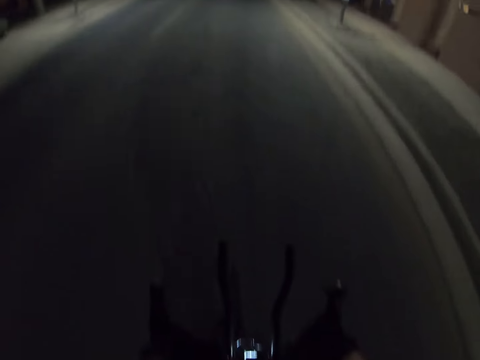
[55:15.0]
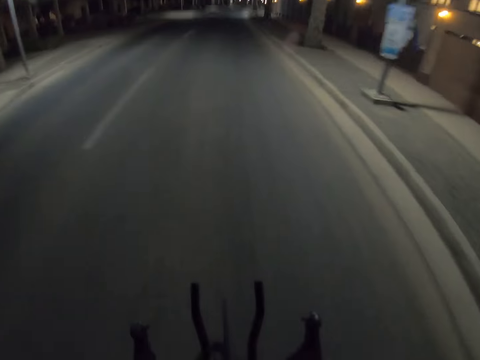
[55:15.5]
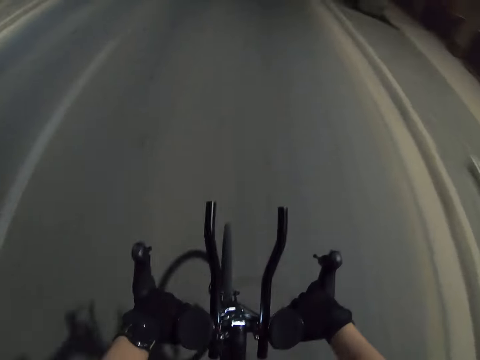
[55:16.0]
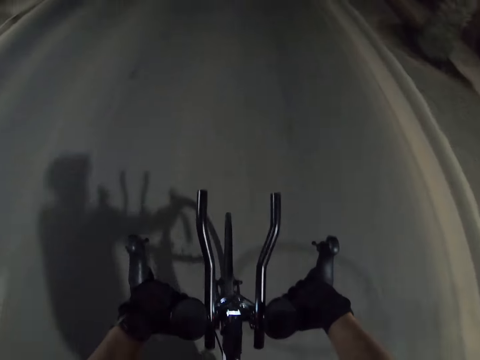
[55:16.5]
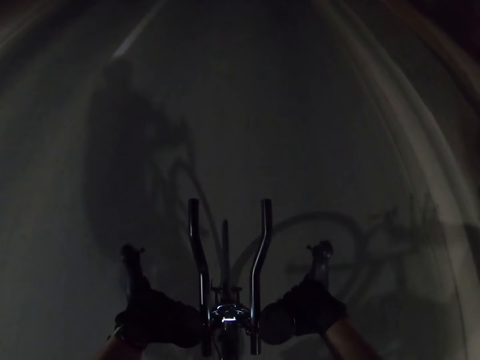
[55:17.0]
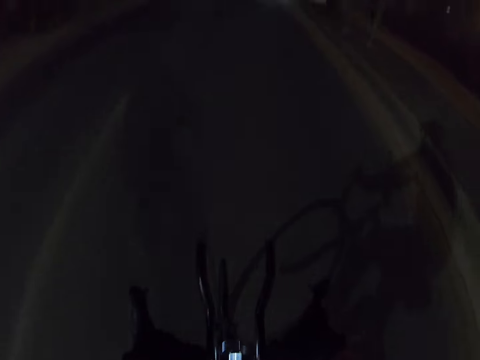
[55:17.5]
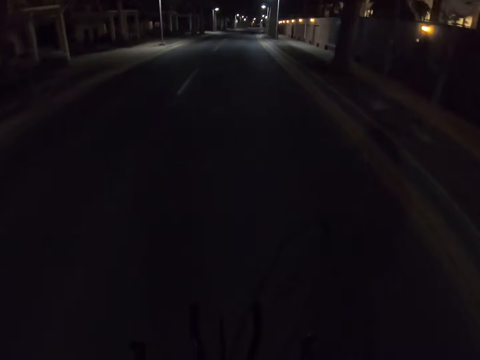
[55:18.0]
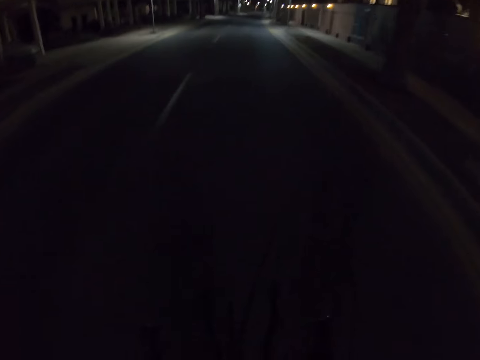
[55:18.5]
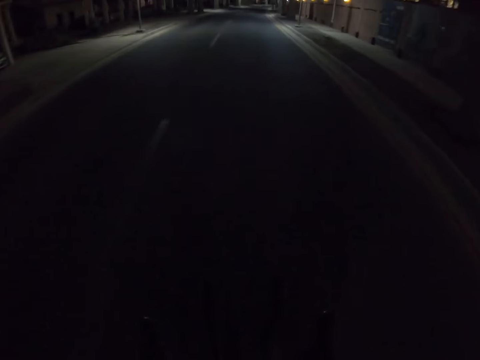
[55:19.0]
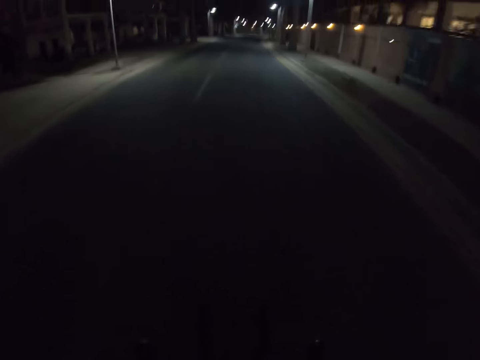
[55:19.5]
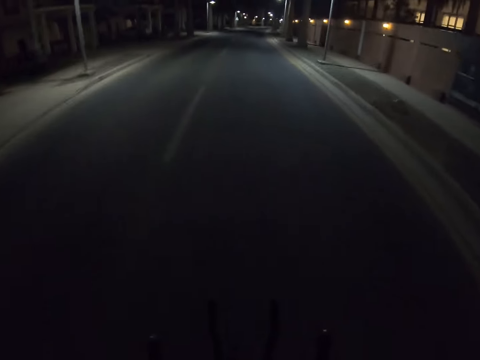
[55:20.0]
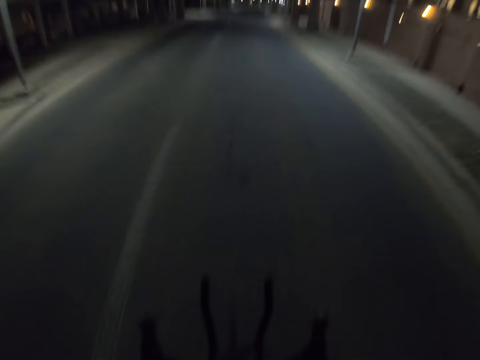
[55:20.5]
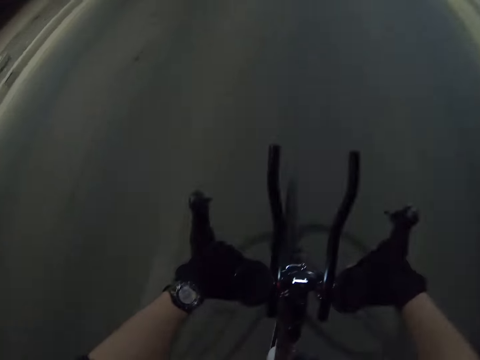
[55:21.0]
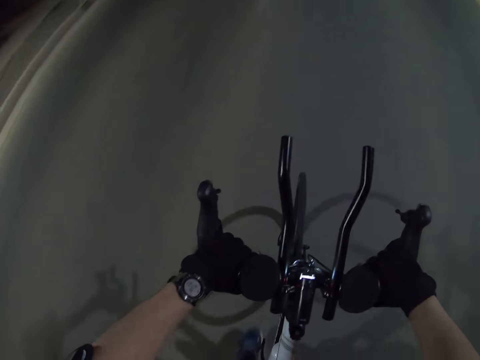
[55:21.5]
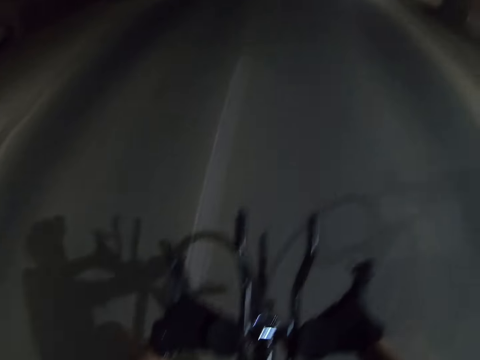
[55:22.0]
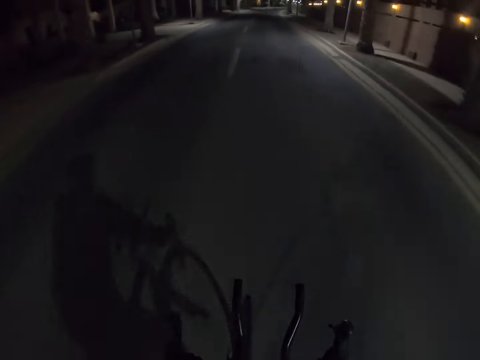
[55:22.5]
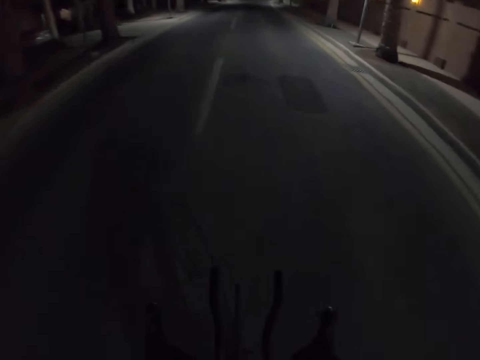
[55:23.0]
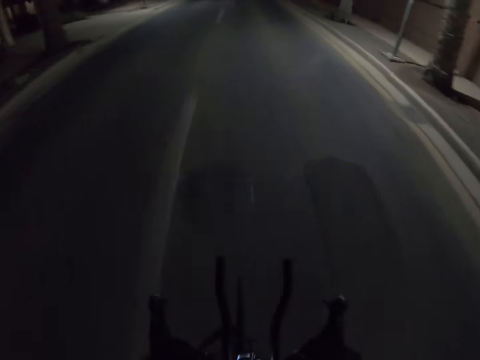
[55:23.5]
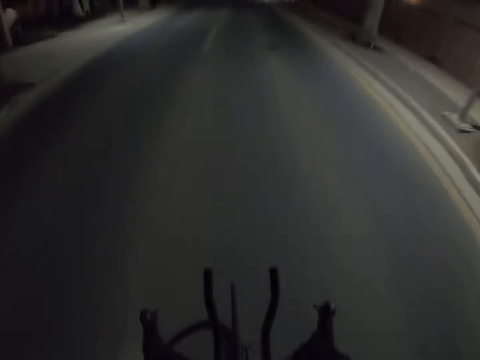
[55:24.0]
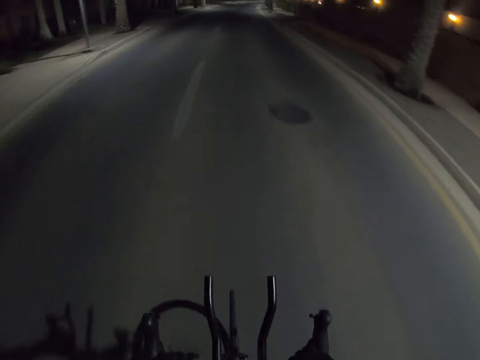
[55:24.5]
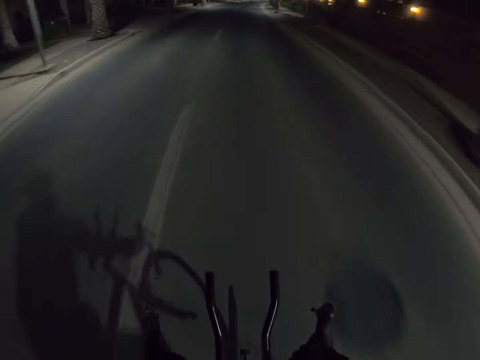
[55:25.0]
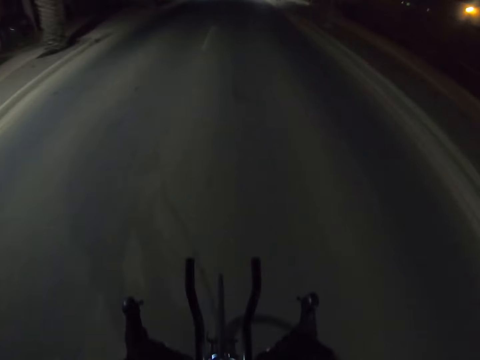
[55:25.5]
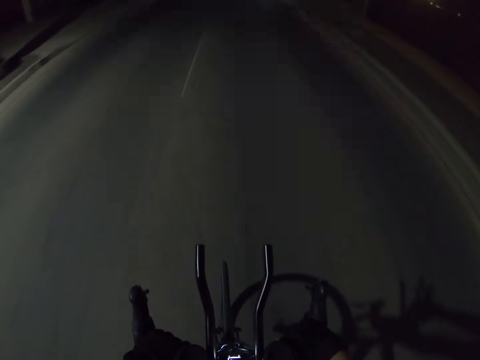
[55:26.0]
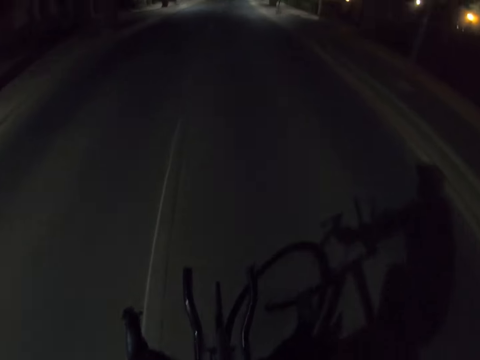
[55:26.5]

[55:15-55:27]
The camera wearer looks ahead. They look down. They look ahead. They look down.

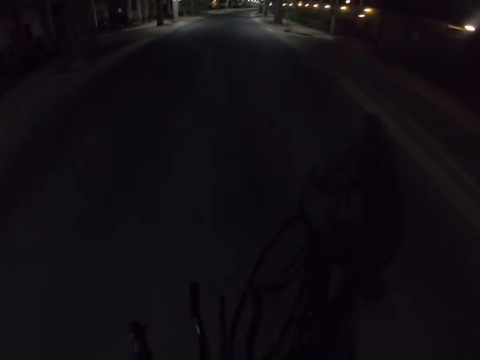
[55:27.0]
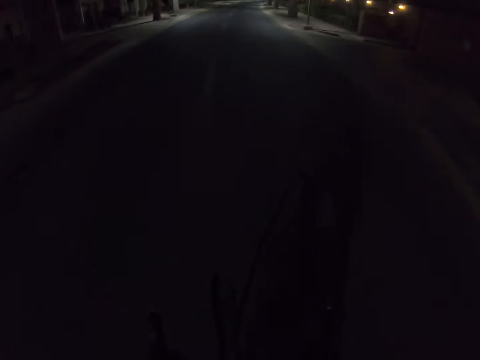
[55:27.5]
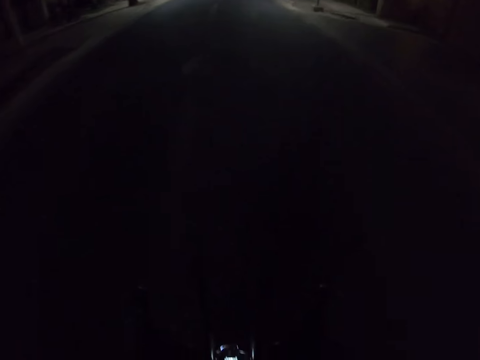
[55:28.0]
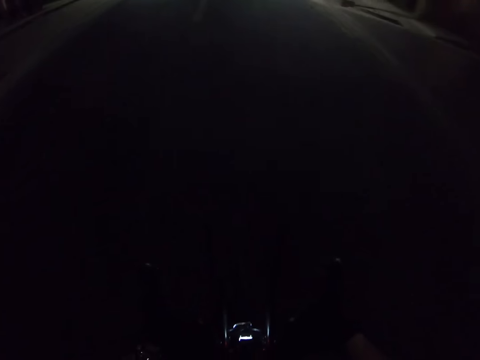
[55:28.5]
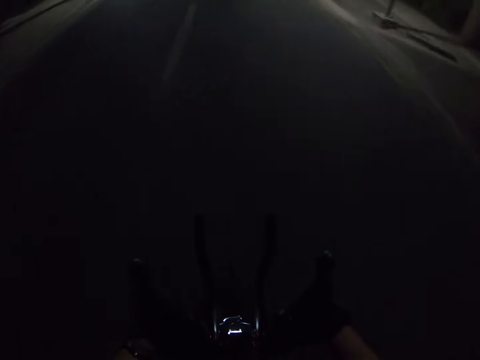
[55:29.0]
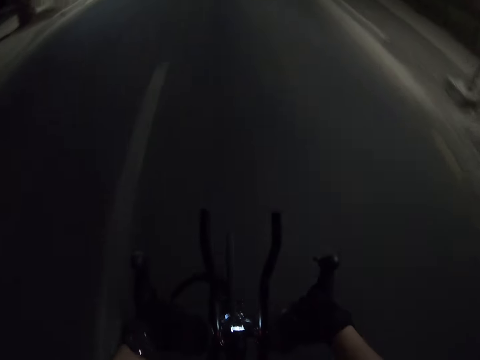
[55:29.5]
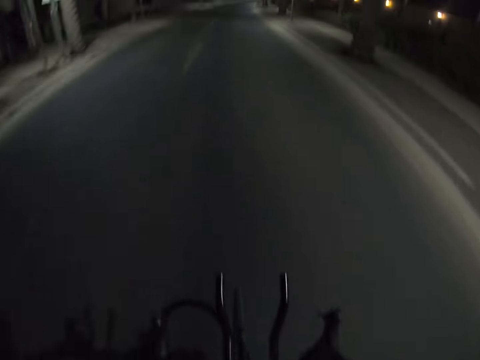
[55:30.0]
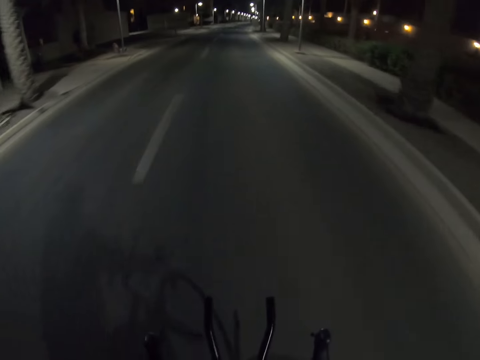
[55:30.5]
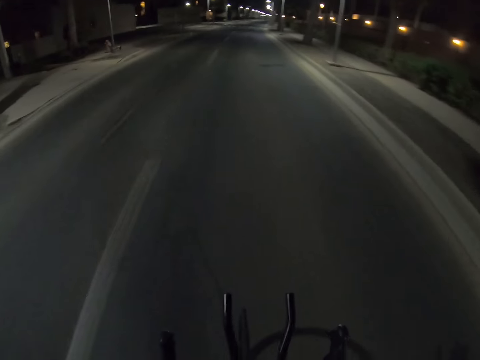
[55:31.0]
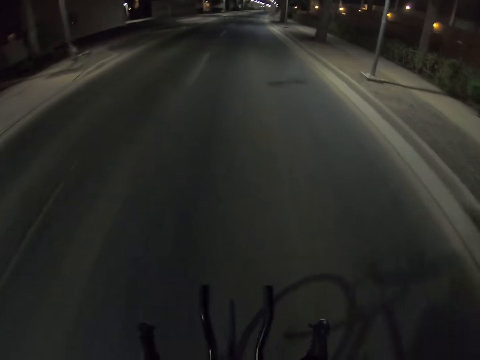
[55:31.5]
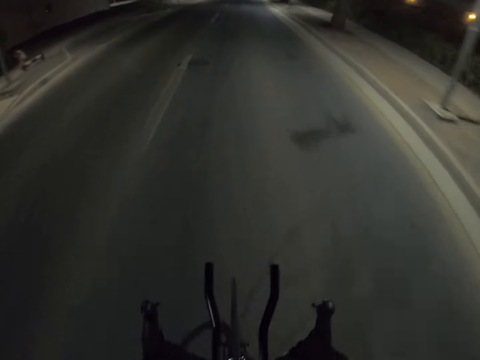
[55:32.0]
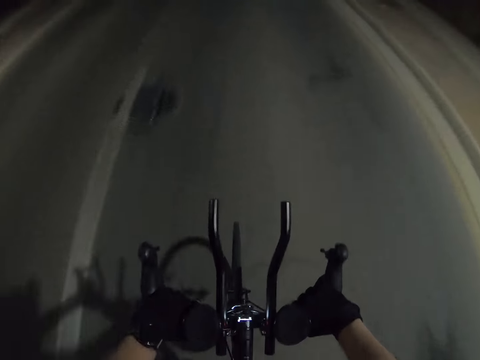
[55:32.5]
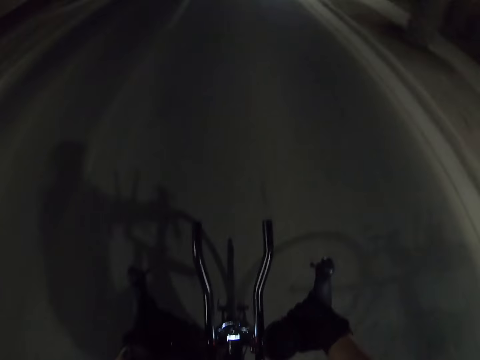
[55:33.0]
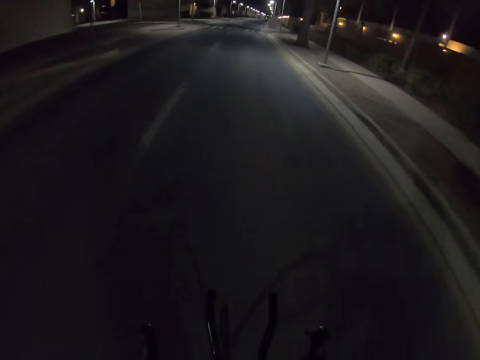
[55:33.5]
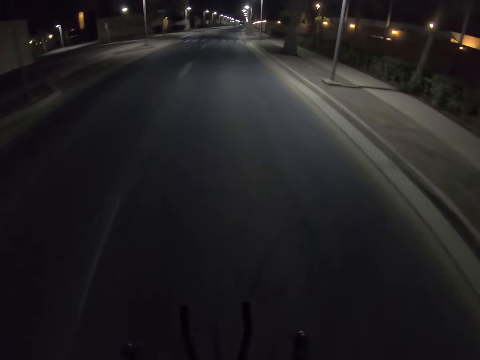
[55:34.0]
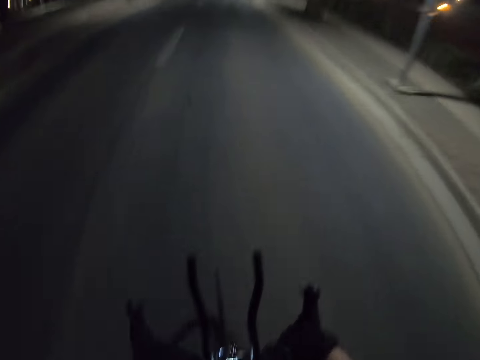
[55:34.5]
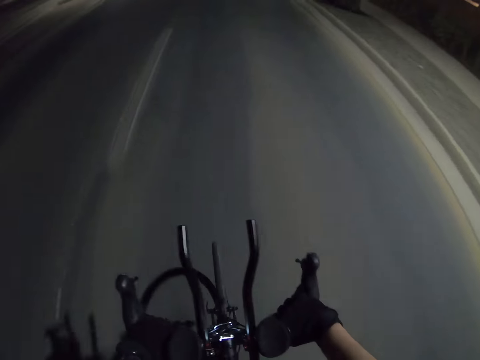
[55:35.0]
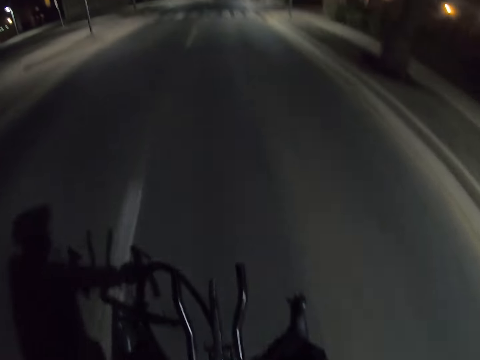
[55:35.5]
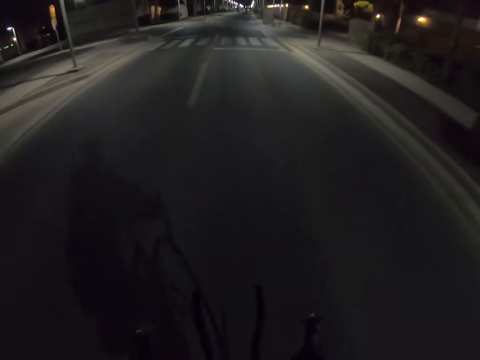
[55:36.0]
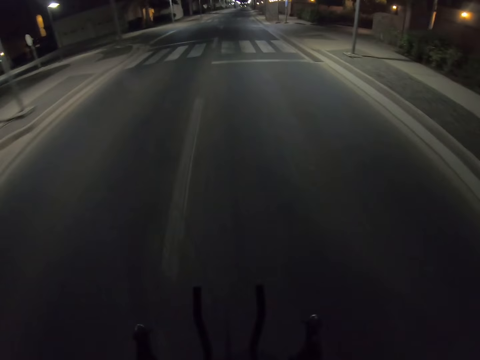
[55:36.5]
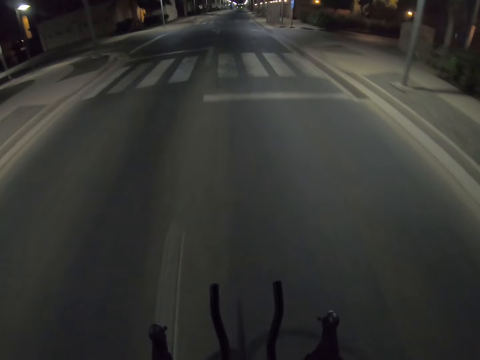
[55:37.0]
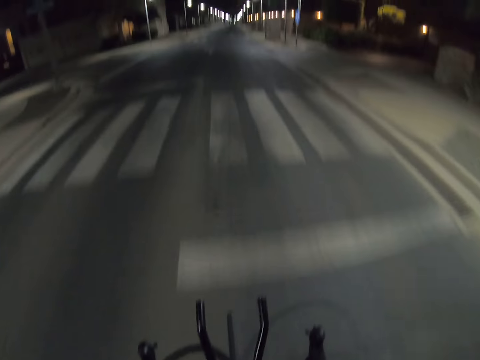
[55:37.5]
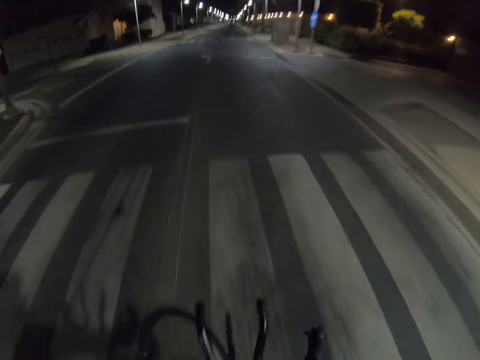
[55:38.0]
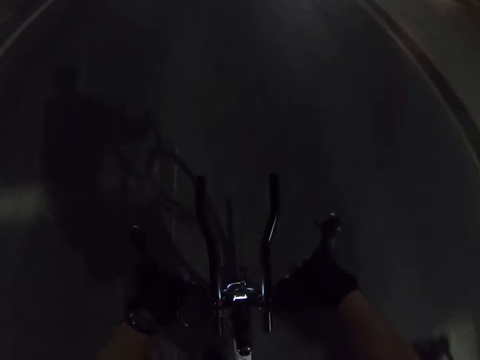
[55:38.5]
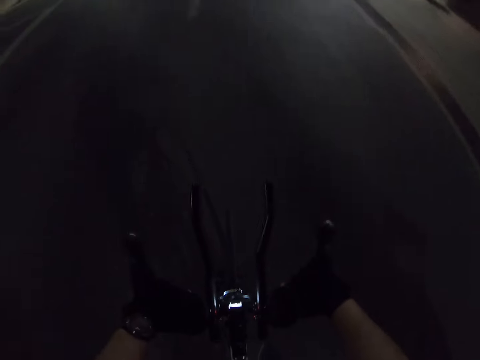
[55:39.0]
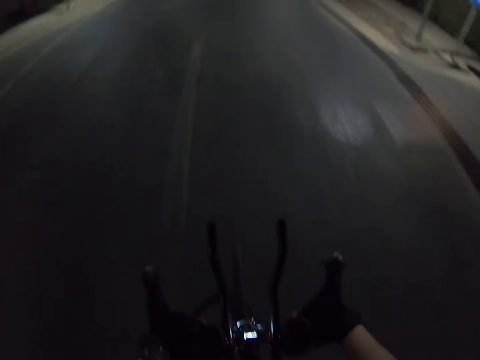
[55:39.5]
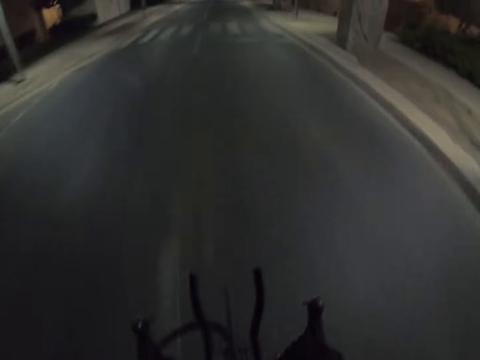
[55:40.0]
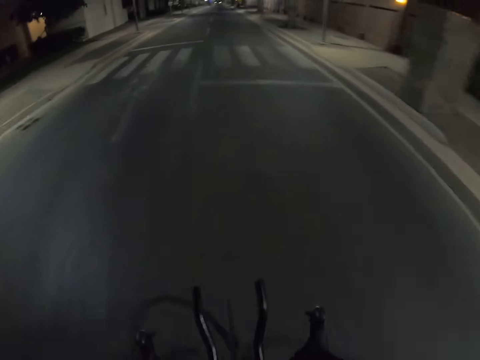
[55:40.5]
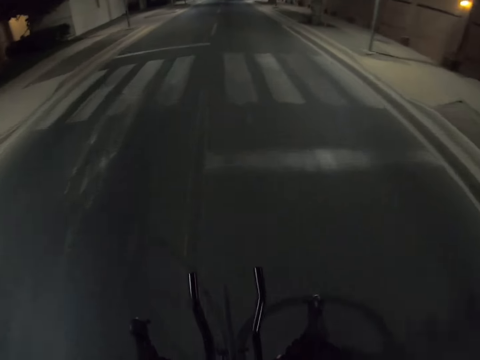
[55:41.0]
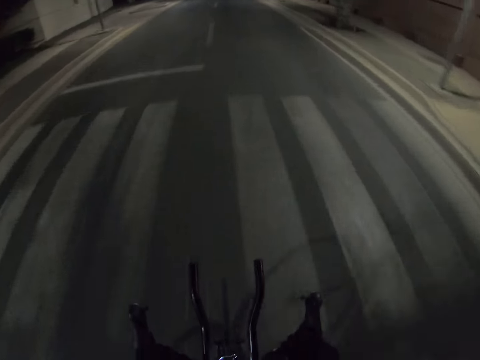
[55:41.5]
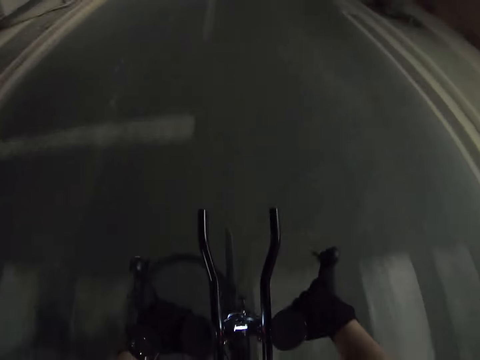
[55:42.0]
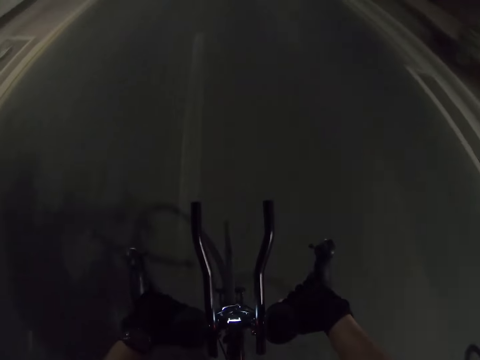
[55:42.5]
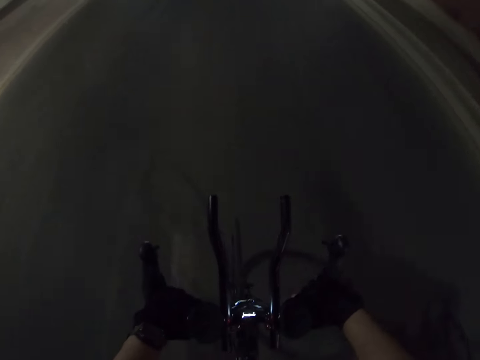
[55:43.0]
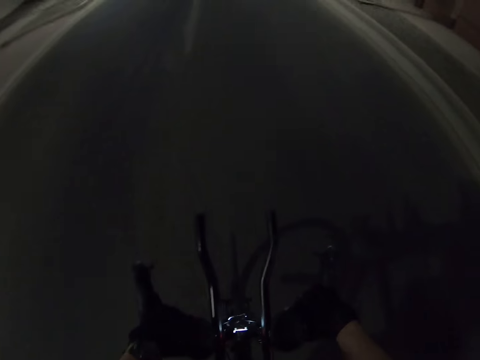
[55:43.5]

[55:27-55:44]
The camera wearer looks ahead. They look down. They look ahead. They look down. They look ahead. They look down. They look ahead. They look down.
